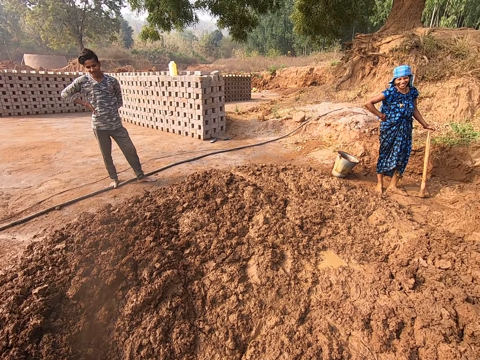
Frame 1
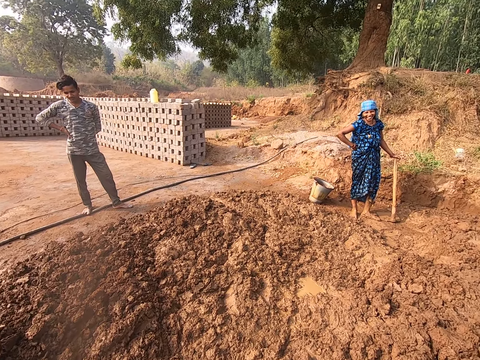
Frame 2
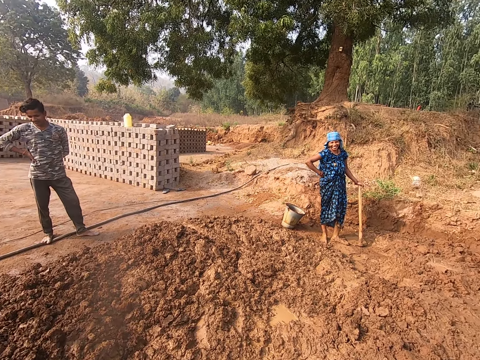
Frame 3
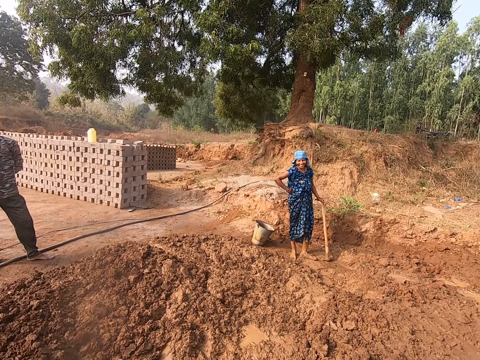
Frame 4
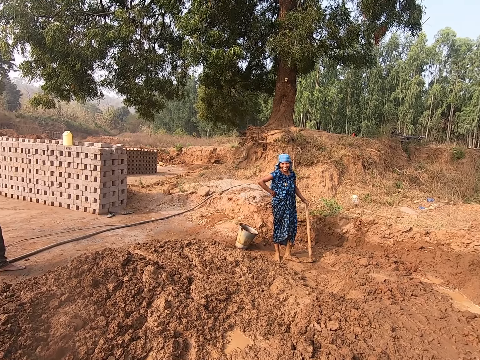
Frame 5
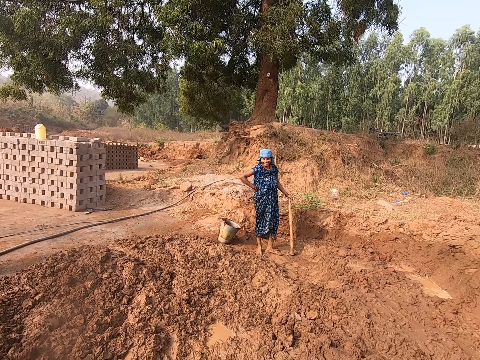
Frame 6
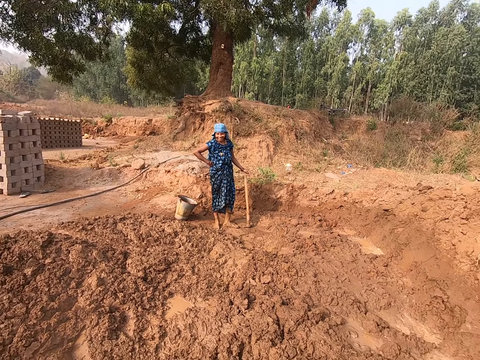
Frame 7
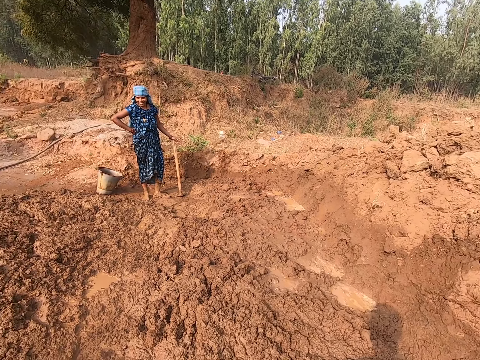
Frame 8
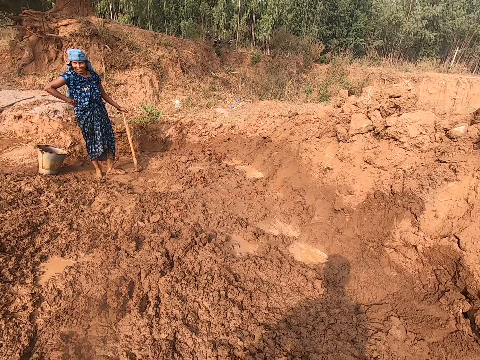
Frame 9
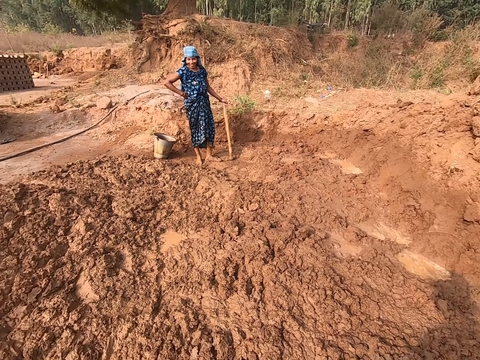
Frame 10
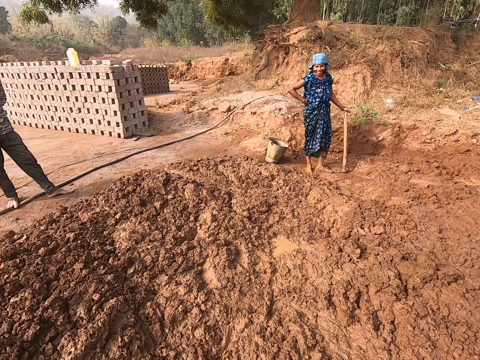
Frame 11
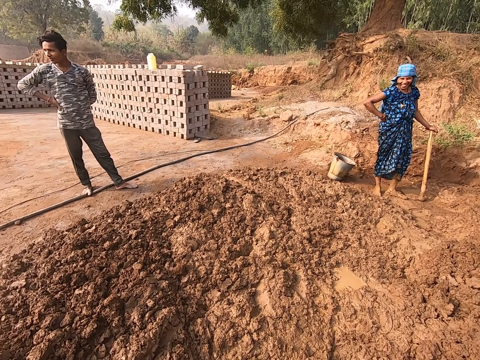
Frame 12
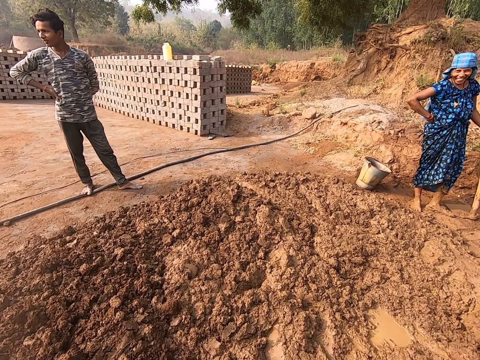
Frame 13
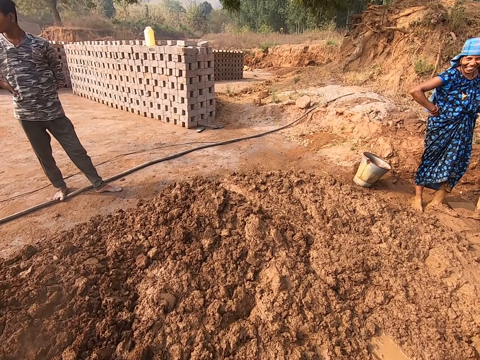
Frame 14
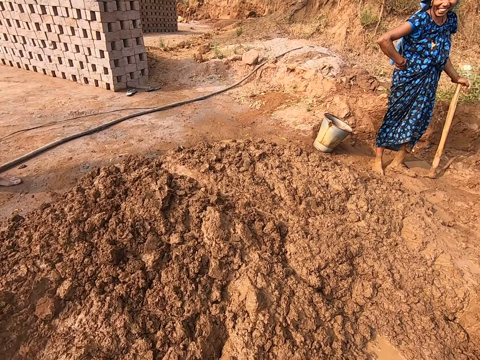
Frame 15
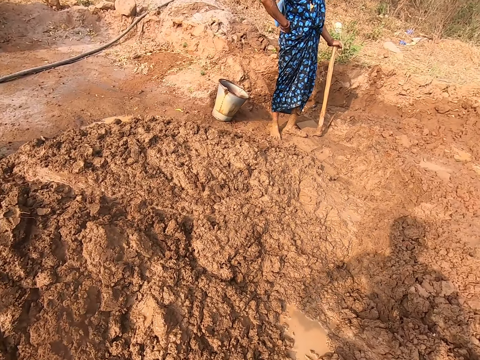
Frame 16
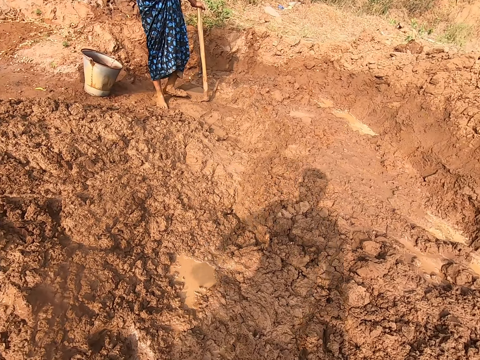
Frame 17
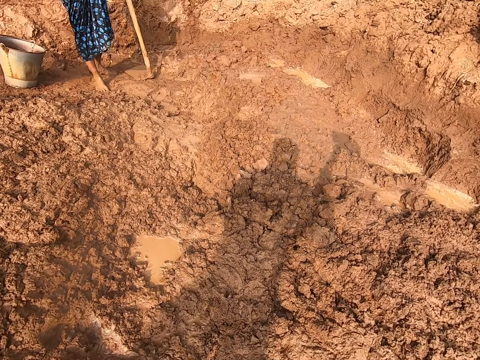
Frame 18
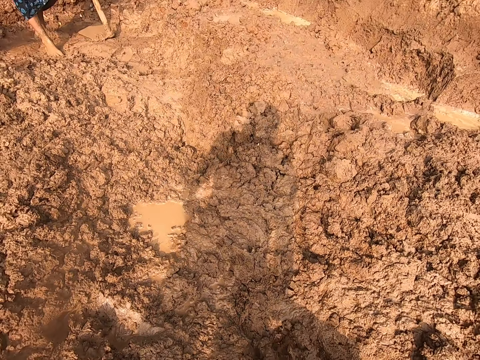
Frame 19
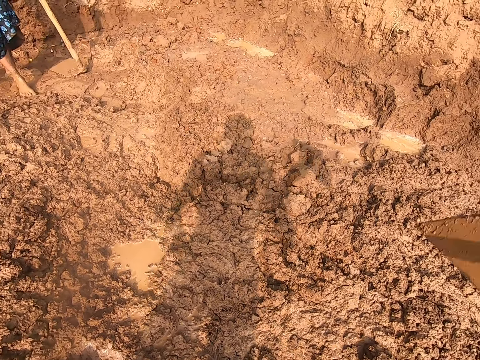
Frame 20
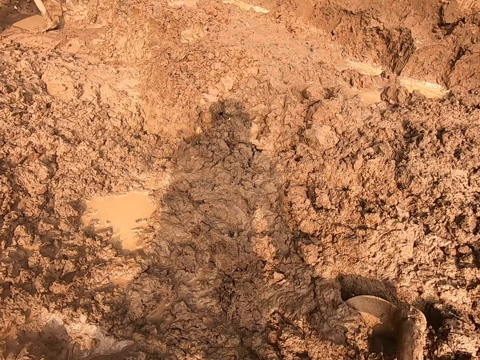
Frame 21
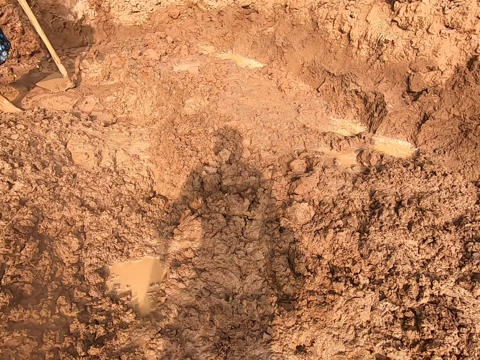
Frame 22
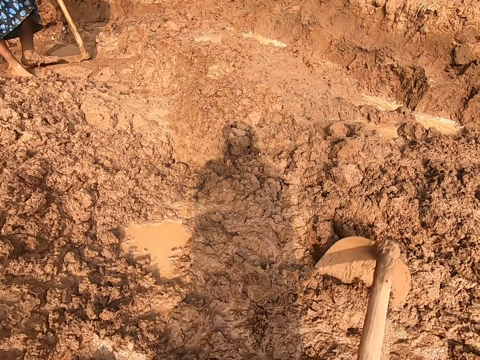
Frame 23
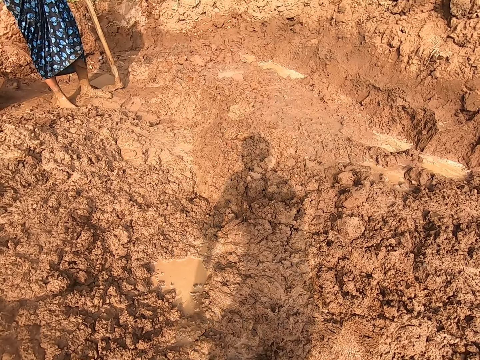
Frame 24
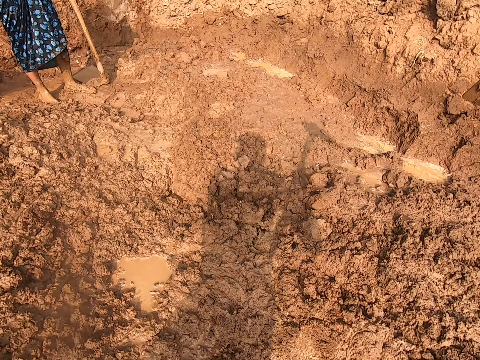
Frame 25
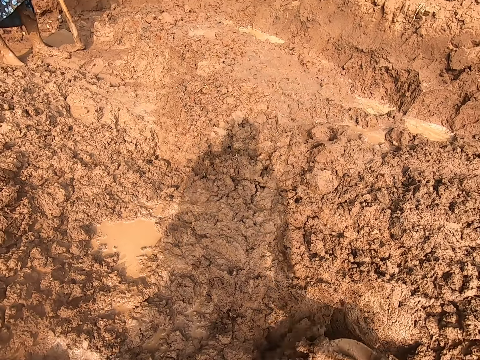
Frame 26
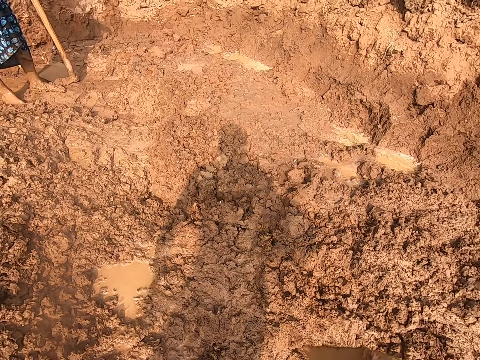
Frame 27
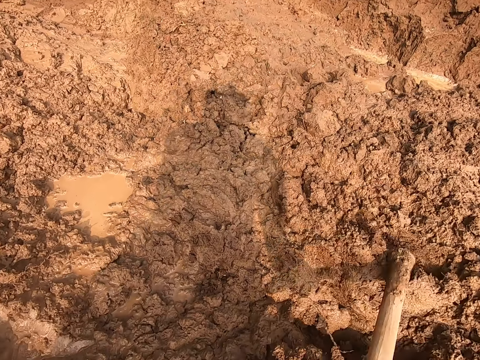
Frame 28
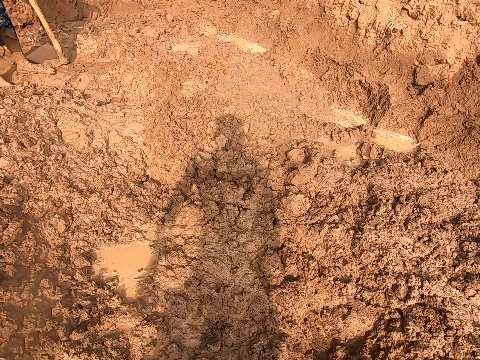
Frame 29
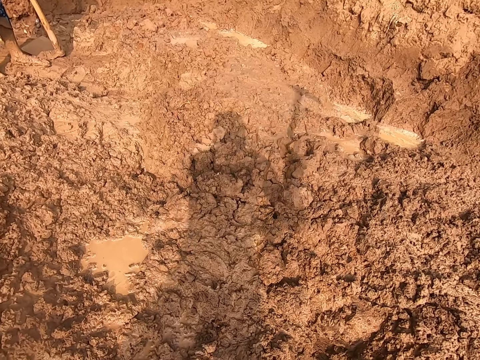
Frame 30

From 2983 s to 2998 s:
The camera wearer digs the ground with a hoe in his hands.

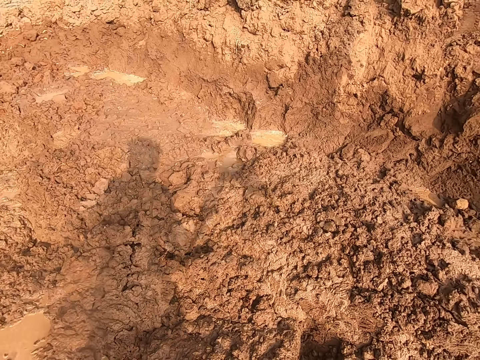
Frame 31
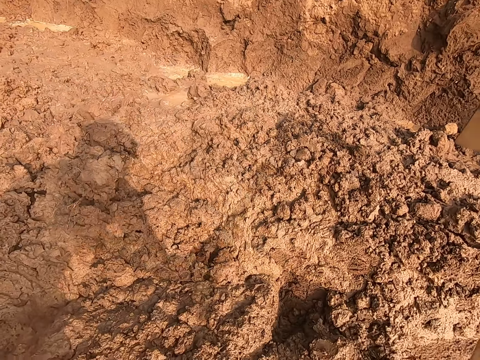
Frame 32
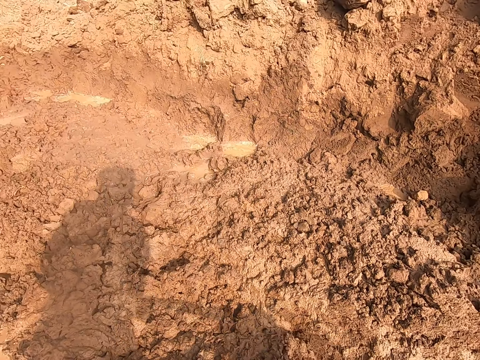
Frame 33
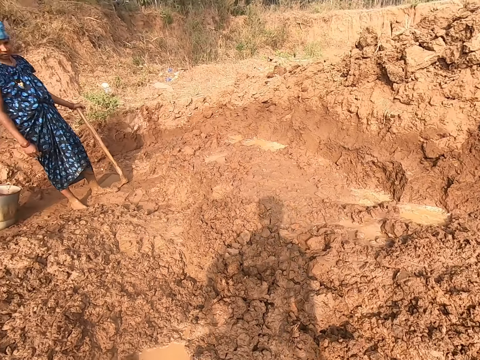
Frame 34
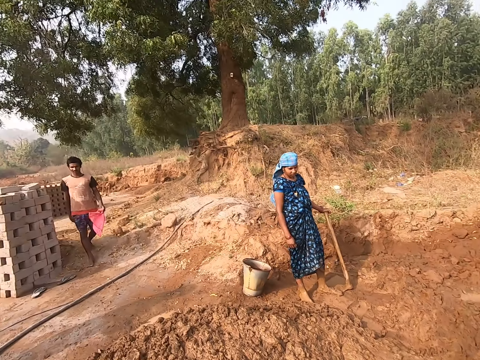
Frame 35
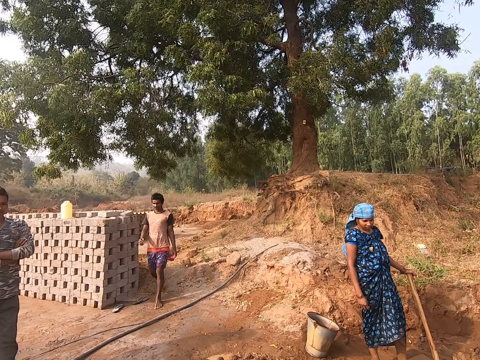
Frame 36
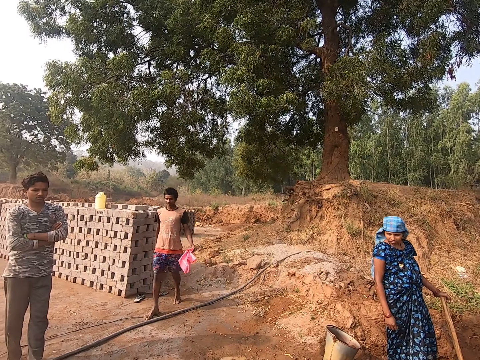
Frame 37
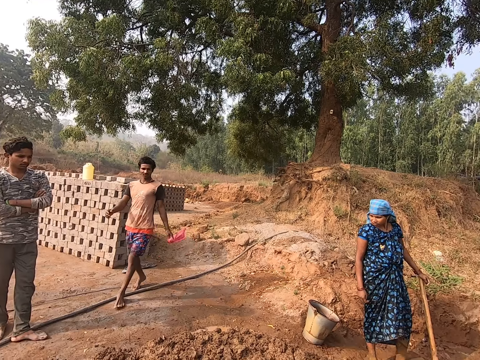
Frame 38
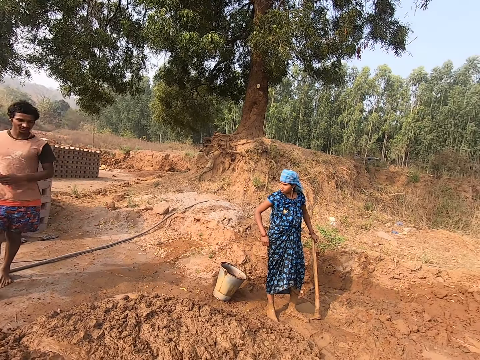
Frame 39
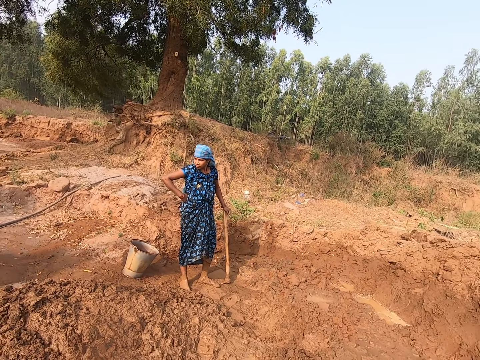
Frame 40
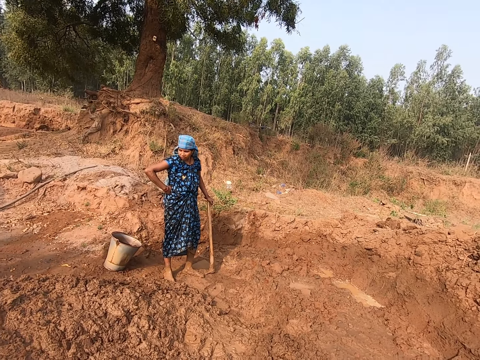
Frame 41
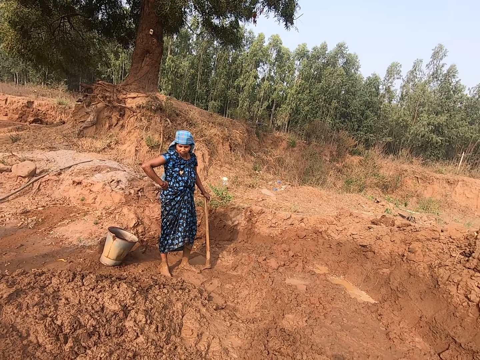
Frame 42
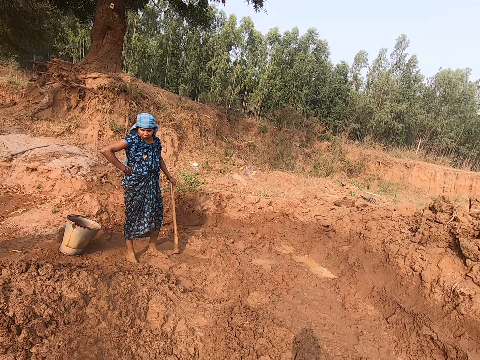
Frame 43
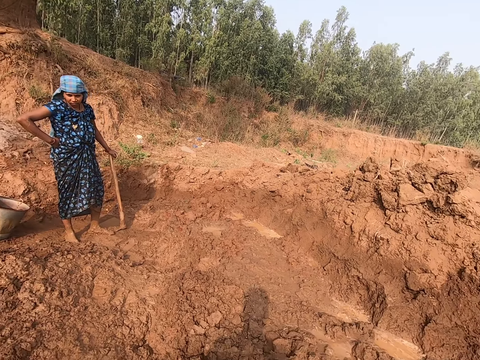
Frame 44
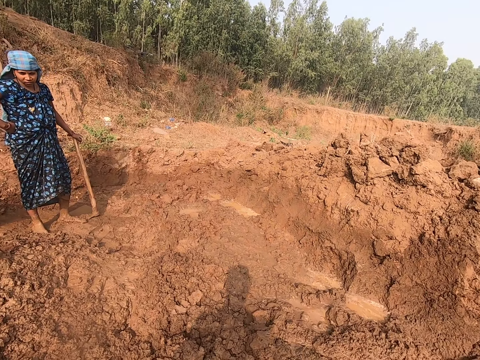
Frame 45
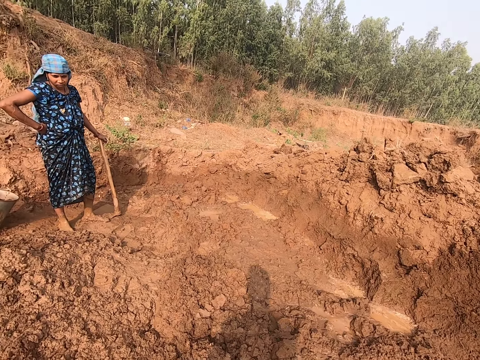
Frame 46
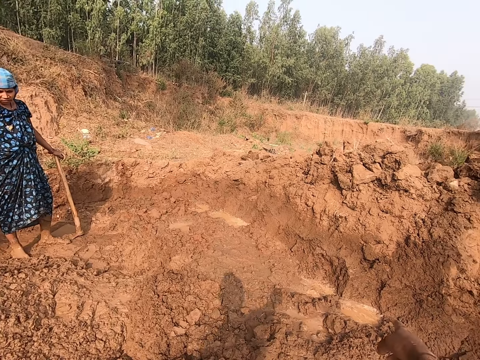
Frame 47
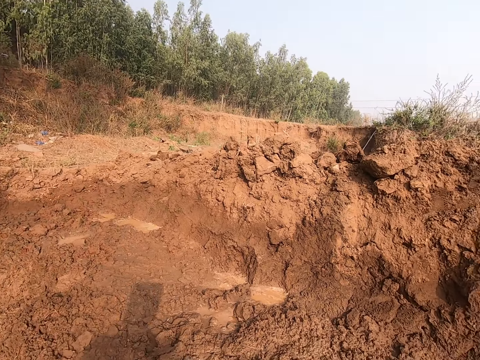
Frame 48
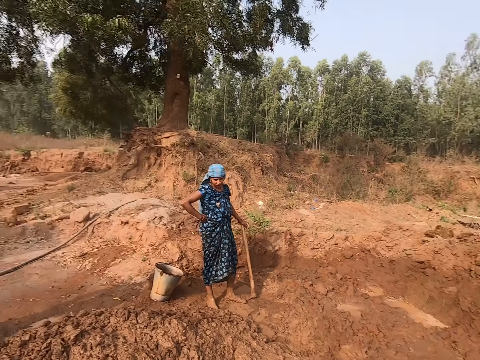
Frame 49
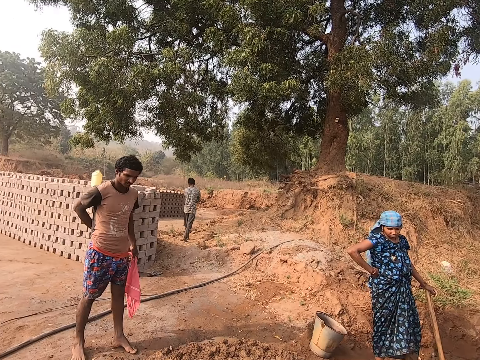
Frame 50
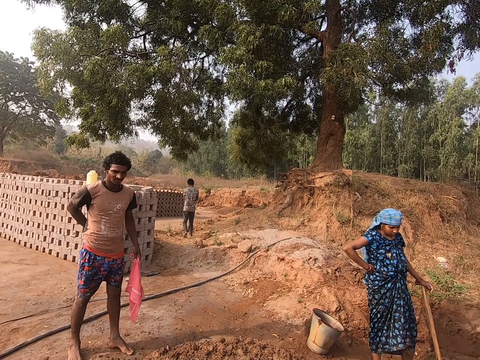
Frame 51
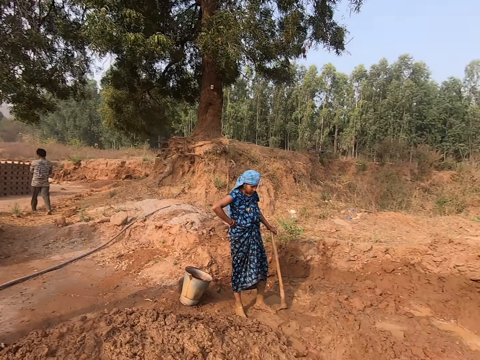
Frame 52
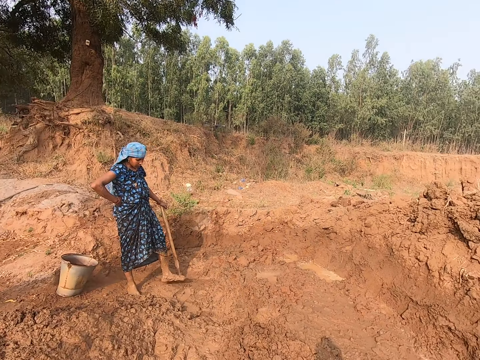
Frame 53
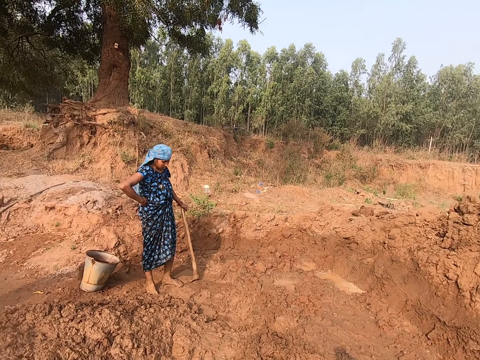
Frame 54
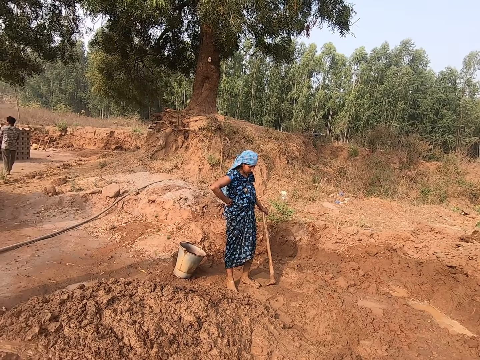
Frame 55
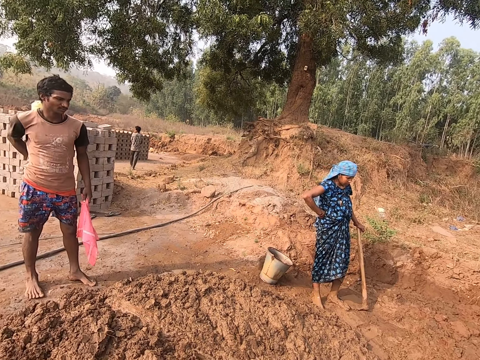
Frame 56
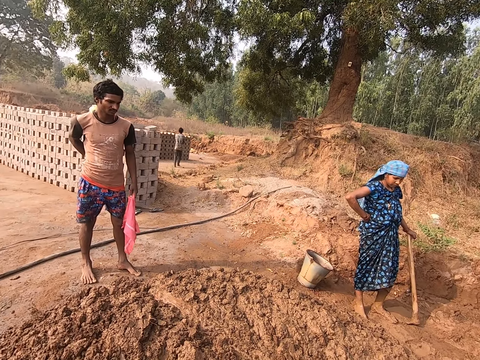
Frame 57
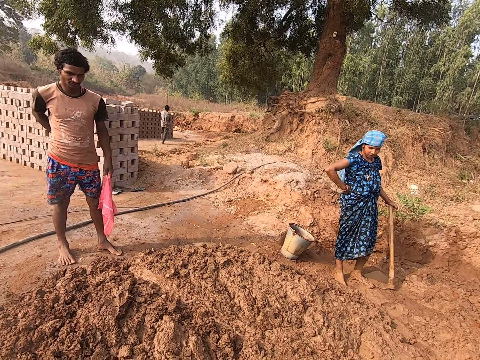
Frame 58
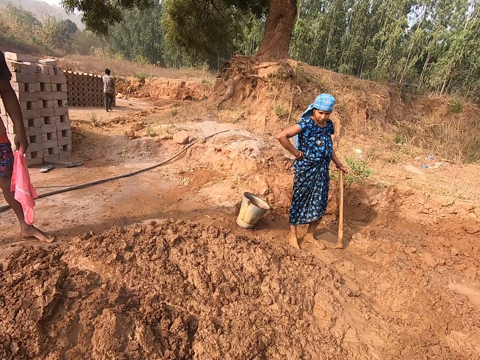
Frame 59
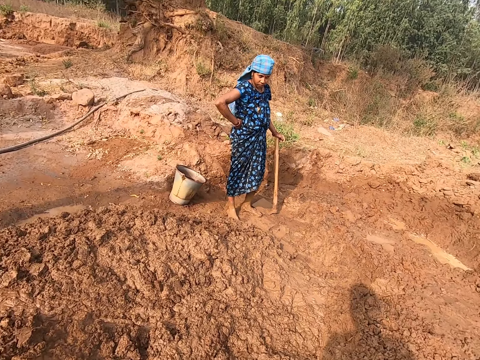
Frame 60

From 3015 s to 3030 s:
A man walks towards another man. The camera wearer looks around. A woman holds her body with the right hand. The camera wearer does something. He gestures with his right hand and looks around. The other man walks away from the first man. The camera wearer converses with the first man and the woman. The woman steps on a stone on the ground with her left leg. The woman moves her leg. The camera wearer looks around.
